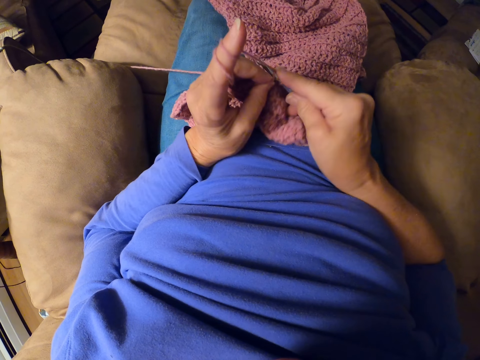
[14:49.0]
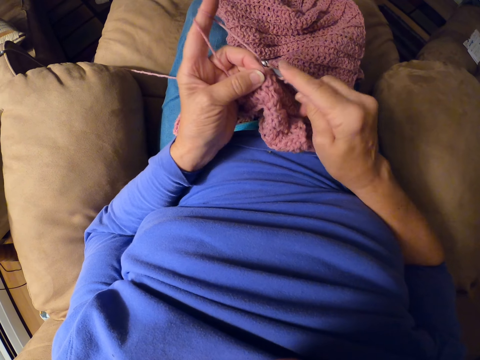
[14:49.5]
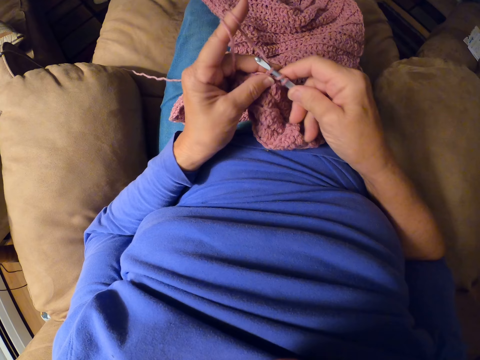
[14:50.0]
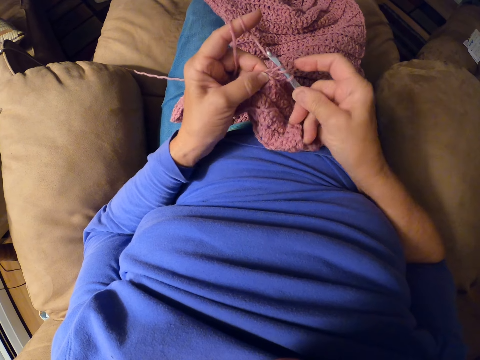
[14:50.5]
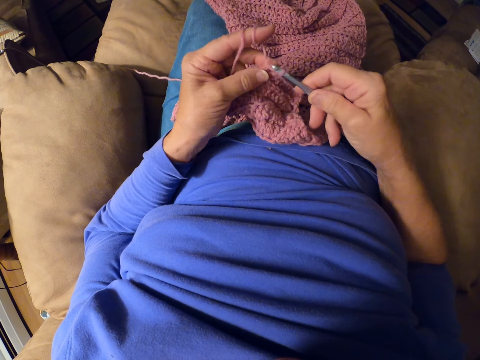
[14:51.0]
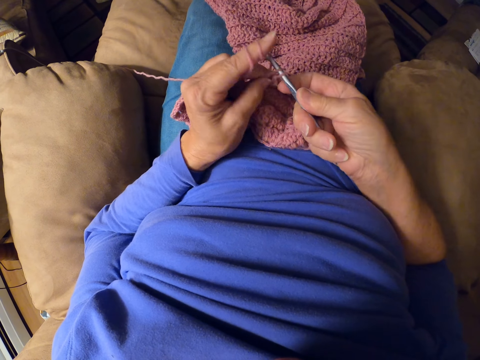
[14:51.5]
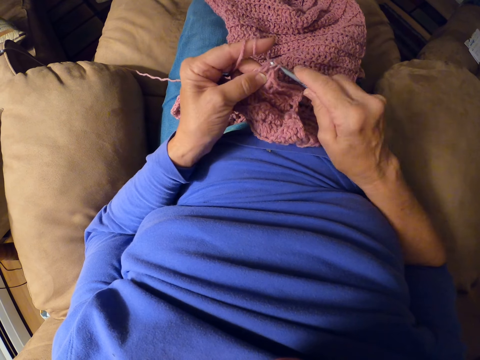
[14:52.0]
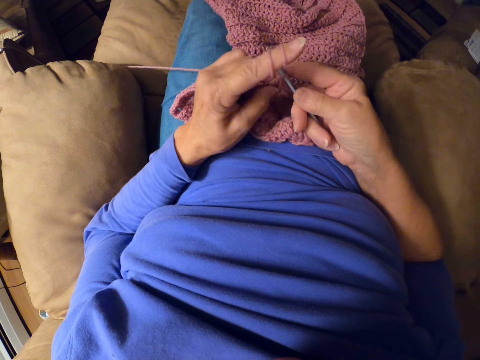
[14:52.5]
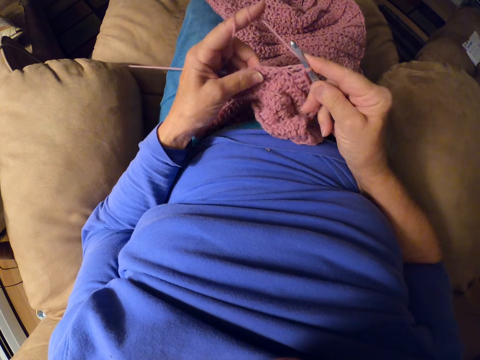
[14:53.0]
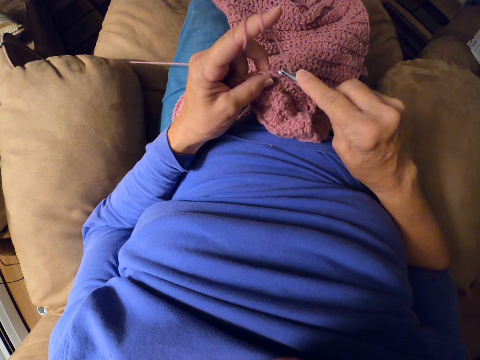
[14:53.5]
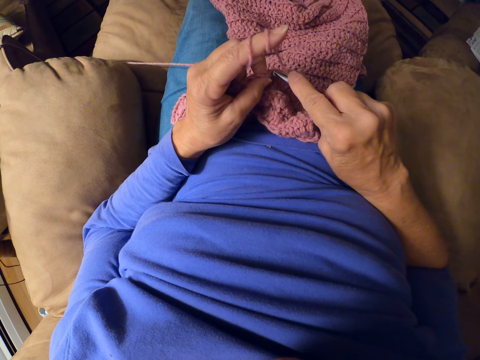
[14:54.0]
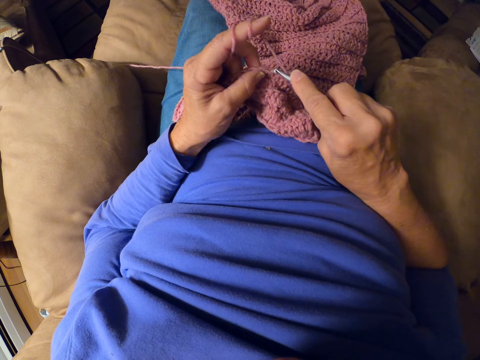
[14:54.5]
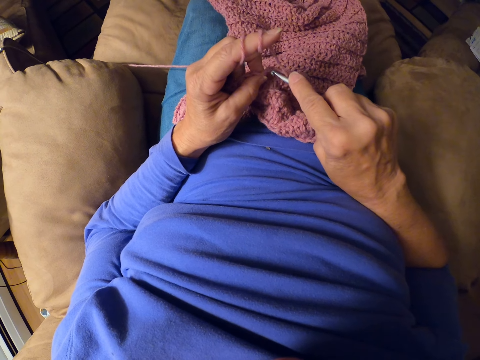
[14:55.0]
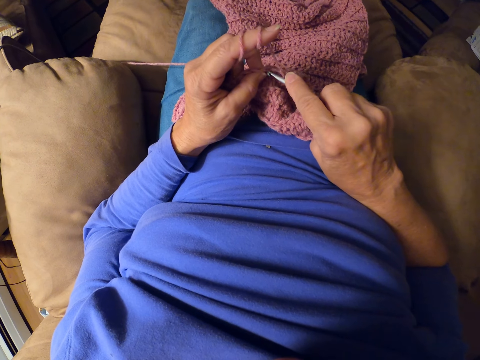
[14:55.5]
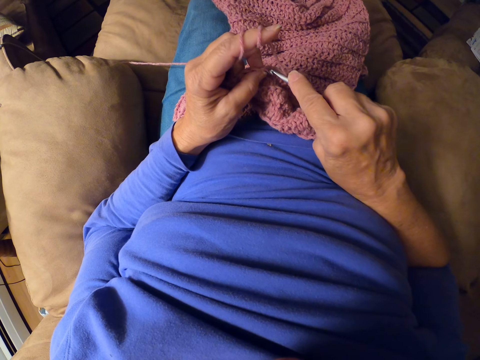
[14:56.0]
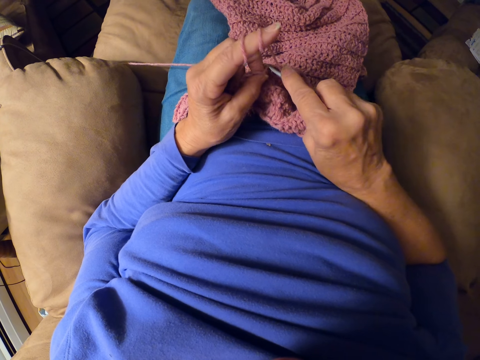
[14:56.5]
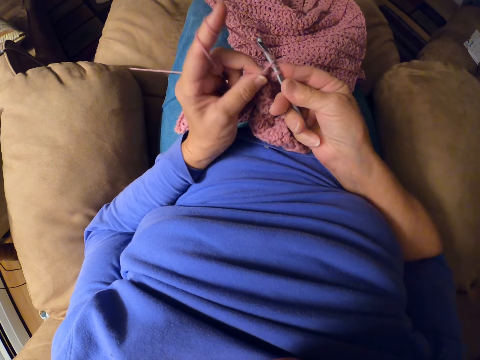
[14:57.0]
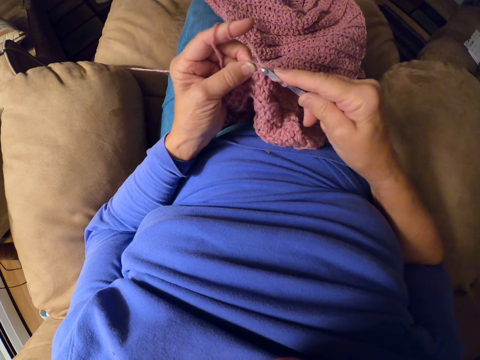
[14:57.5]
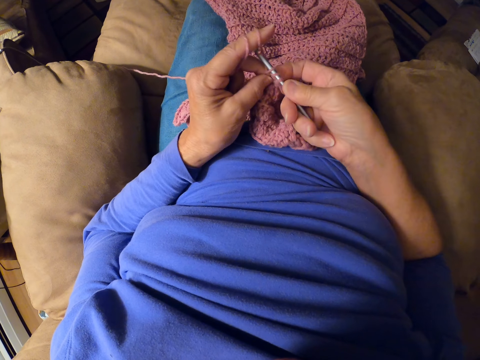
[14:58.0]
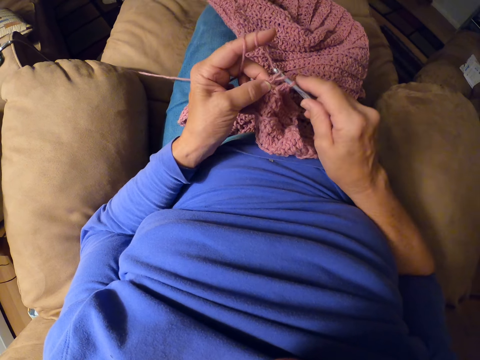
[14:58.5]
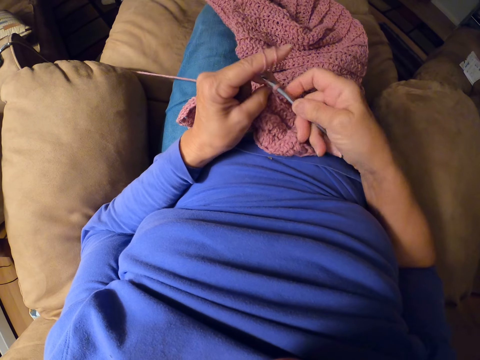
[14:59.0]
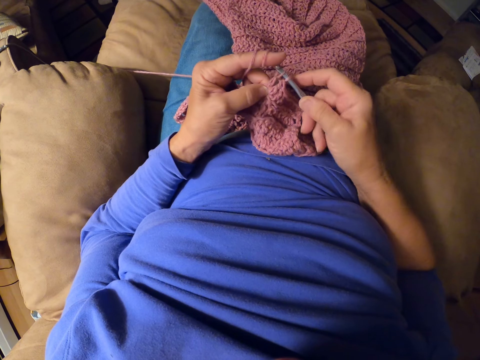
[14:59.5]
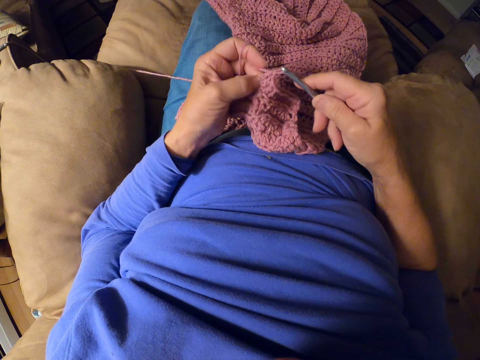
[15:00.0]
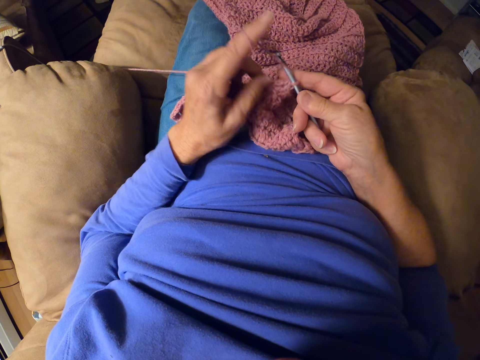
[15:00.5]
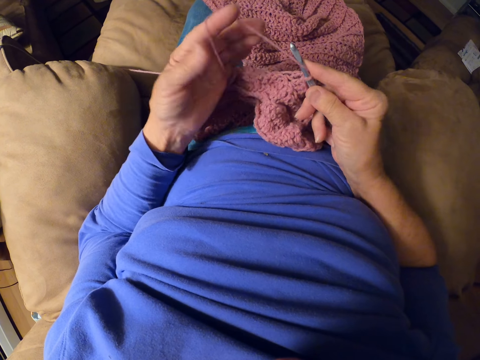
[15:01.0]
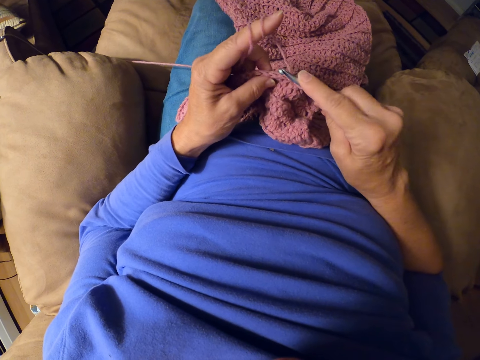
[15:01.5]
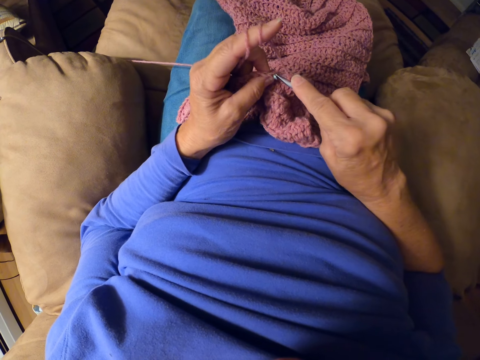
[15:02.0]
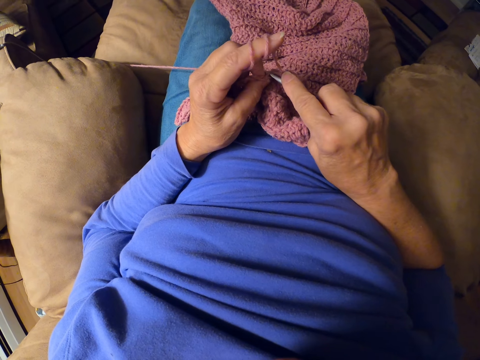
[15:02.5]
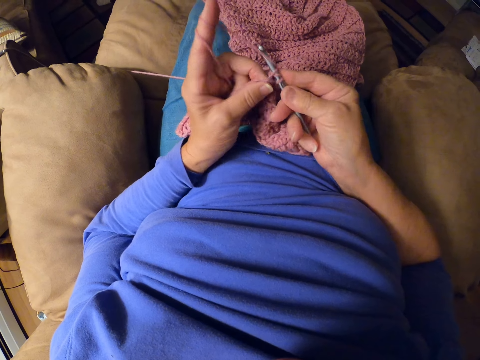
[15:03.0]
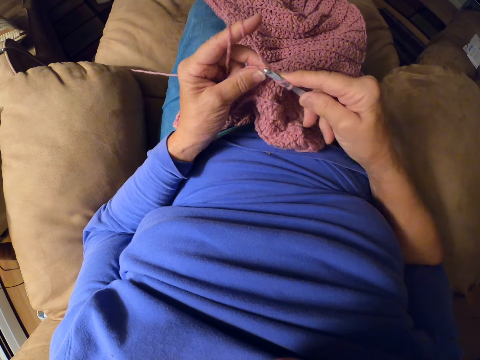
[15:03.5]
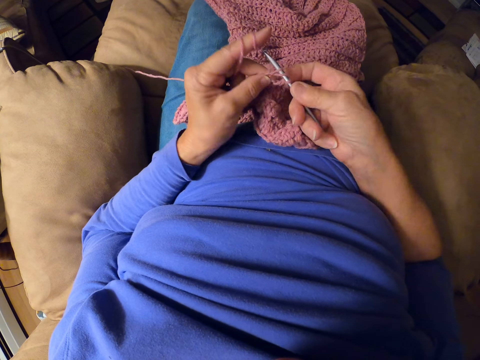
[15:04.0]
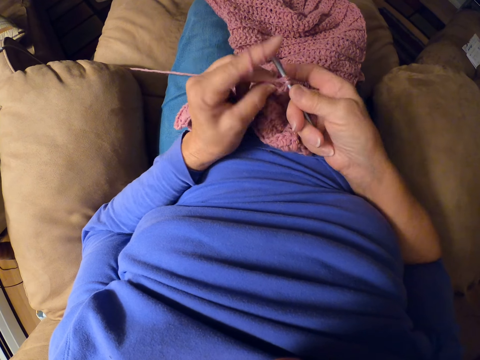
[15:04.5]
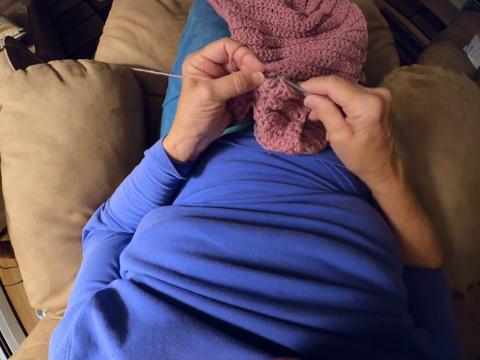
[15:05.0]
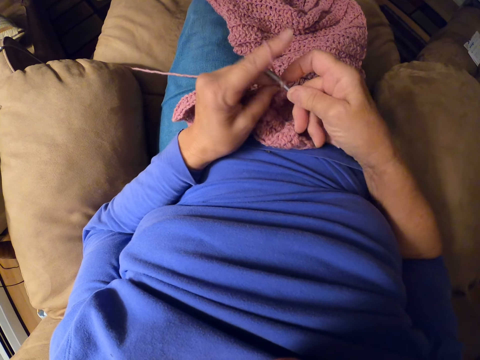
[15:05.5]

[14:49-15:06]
The camera wearer crochets with the crochet hook. She crochets again. She rolls yarn around her finger. She crochets with the crochet hook.

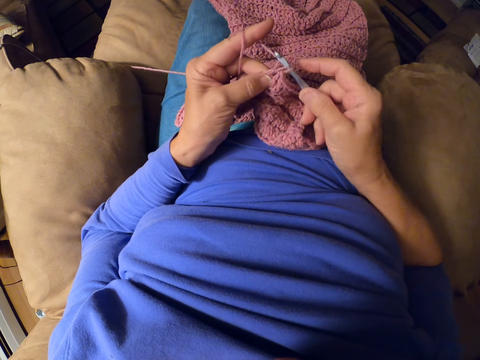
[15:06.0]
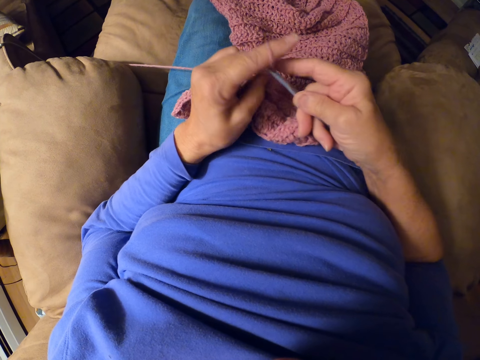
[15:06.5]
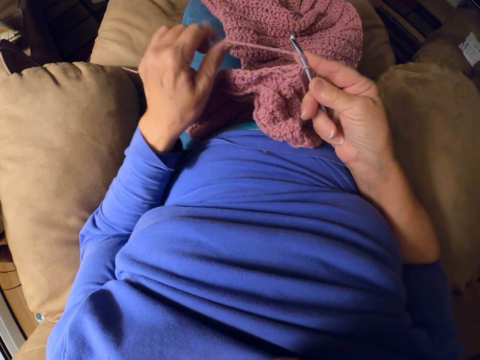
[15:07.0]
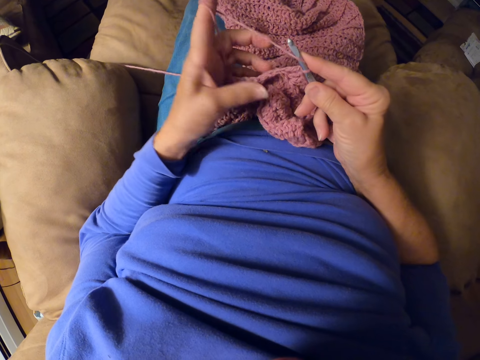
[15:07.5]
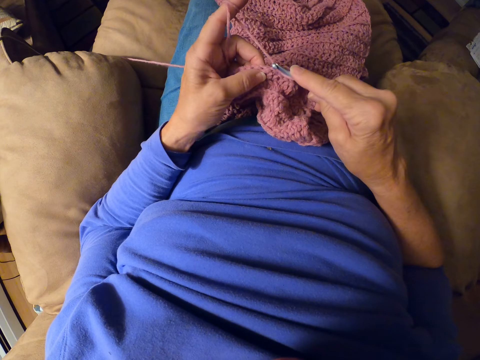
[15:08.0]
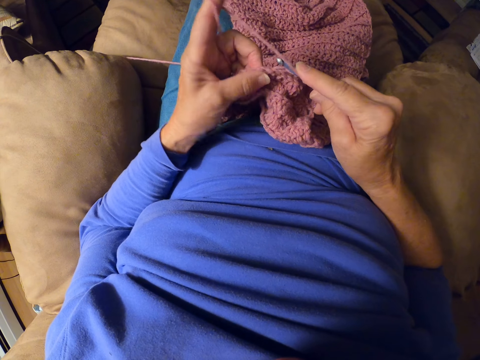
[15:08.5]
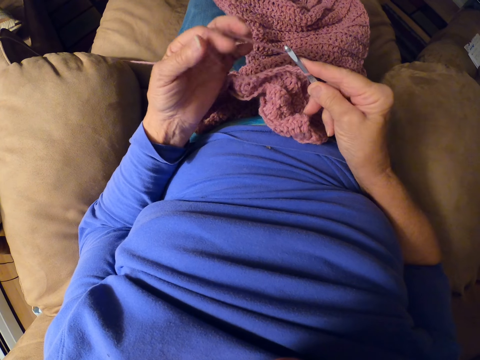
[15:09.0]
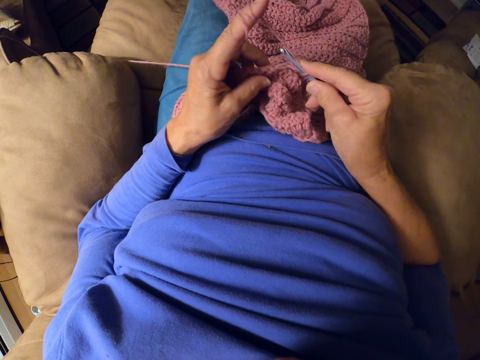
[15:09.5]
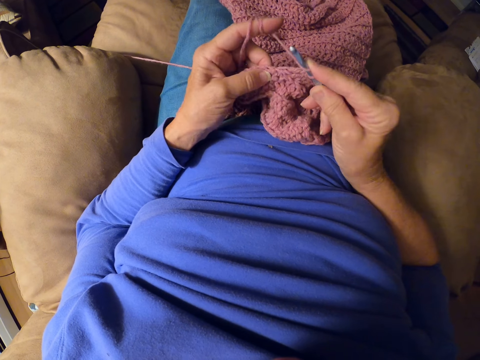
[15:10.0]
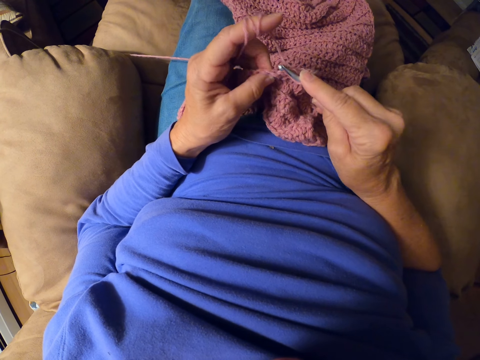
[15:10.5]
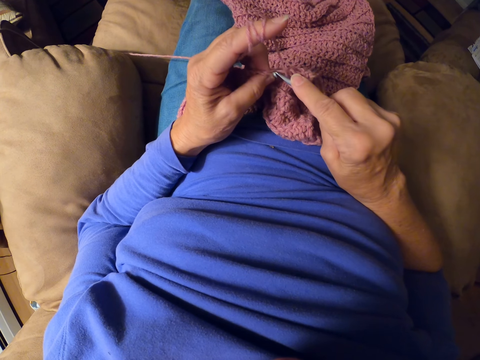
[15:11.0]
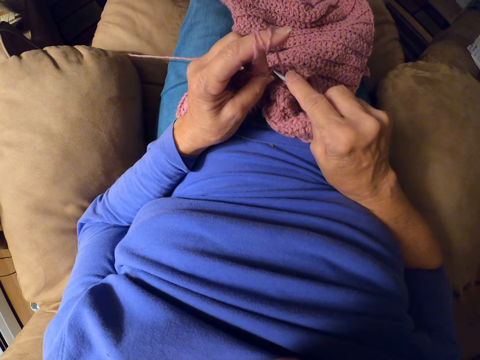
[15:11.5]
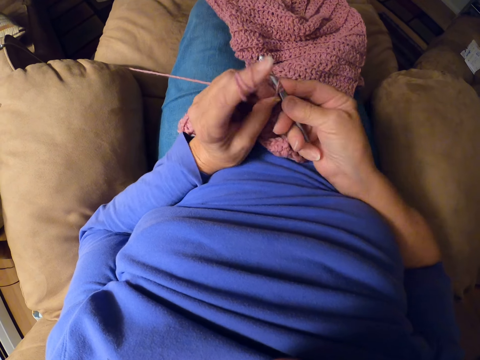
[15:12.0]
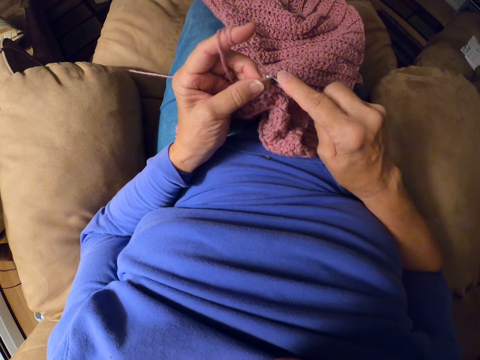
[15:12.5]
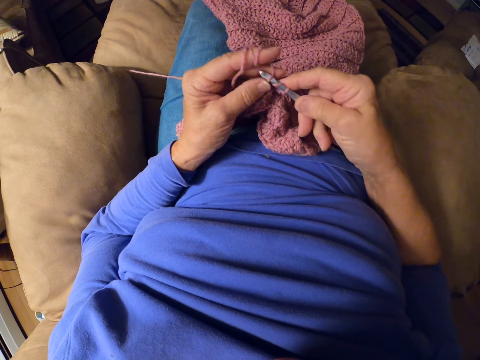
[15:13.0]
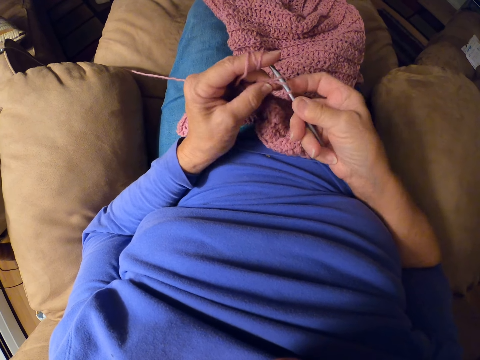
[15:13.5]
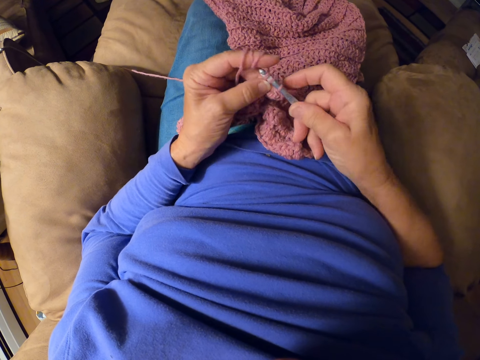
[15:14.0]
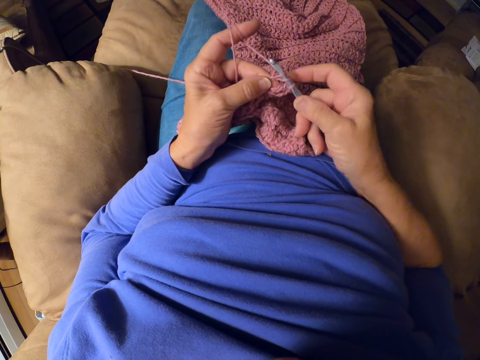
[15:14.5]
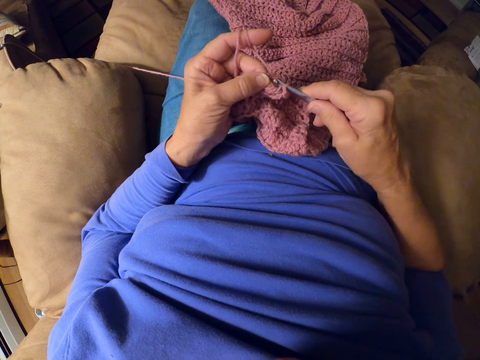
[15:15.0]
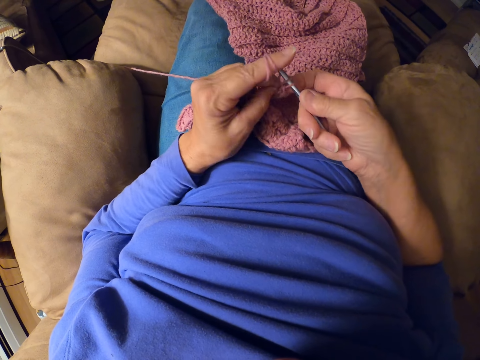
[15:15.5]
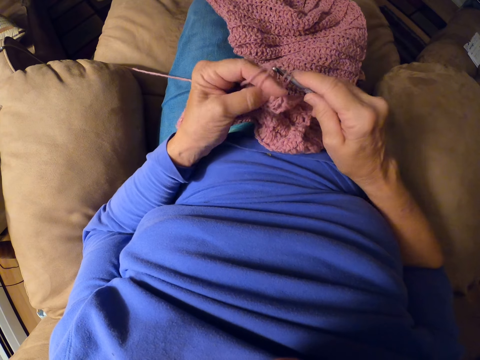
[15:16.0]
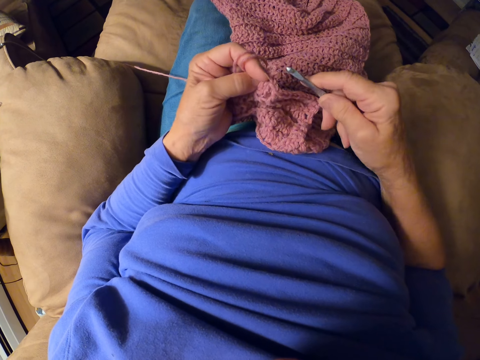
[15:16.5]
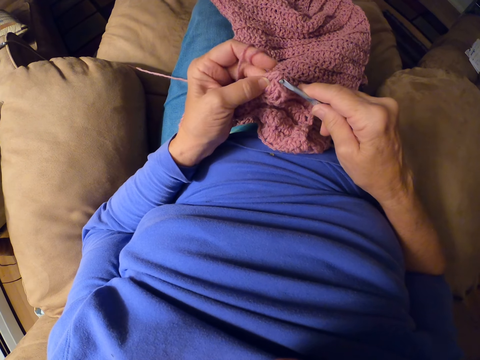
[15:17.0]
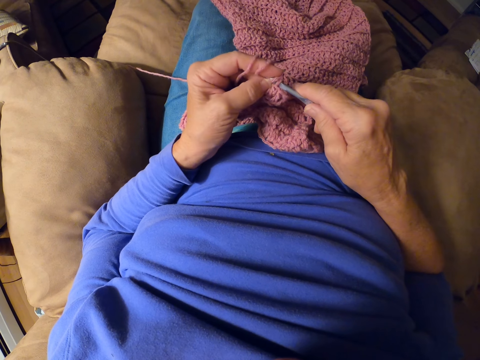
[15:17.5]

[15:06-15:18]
The camera wearer rolls yarn around her finger. She crochets with the crochet hook.
